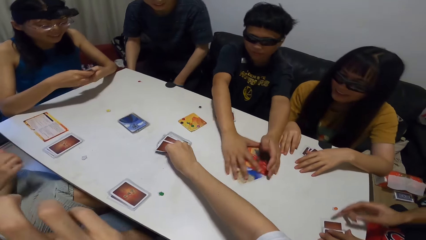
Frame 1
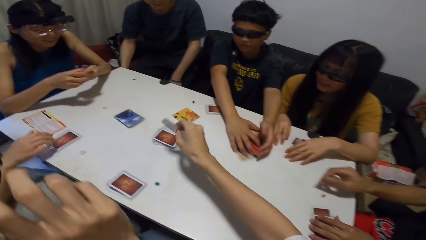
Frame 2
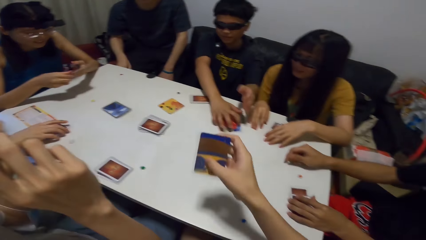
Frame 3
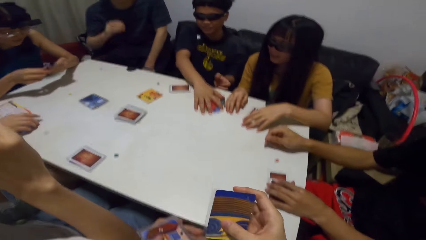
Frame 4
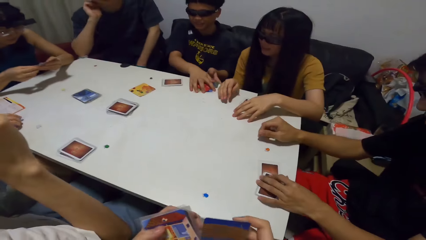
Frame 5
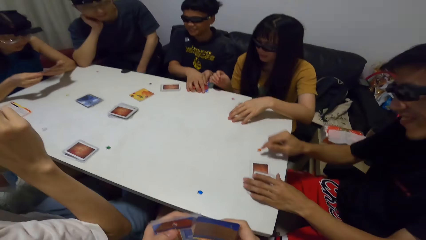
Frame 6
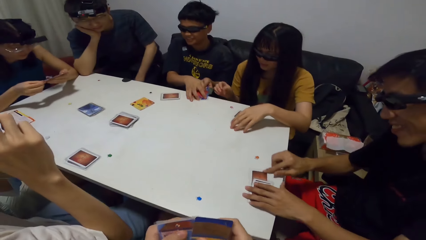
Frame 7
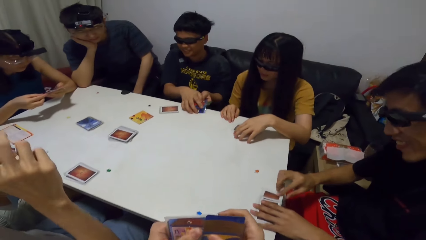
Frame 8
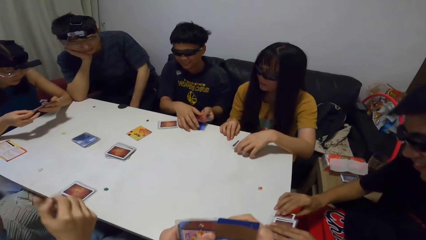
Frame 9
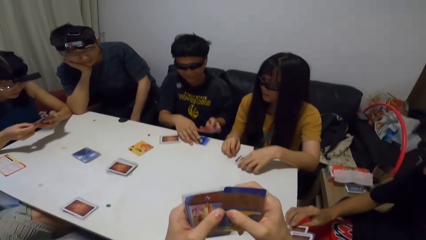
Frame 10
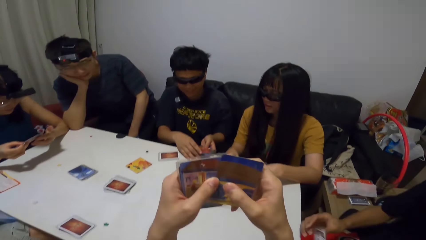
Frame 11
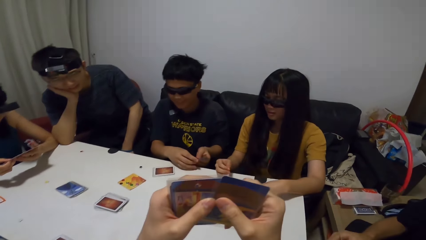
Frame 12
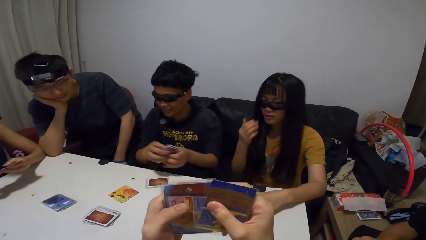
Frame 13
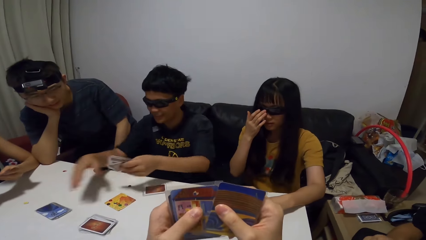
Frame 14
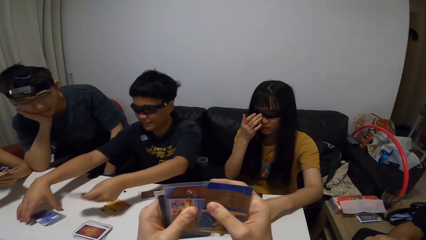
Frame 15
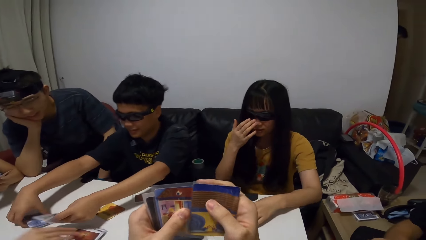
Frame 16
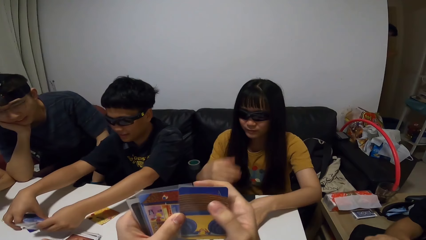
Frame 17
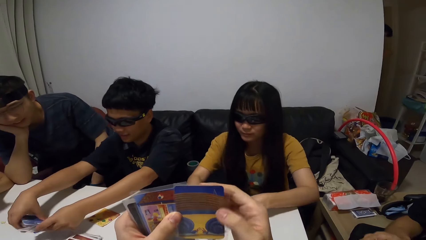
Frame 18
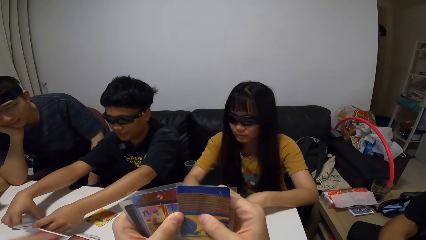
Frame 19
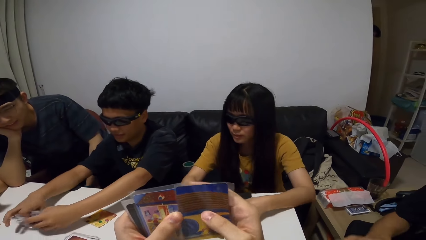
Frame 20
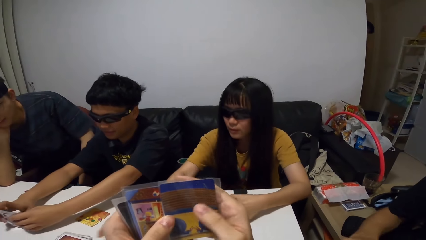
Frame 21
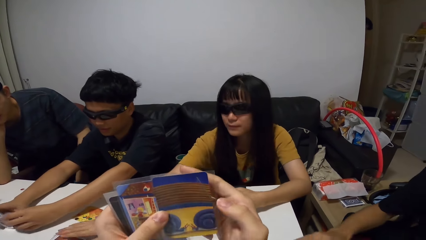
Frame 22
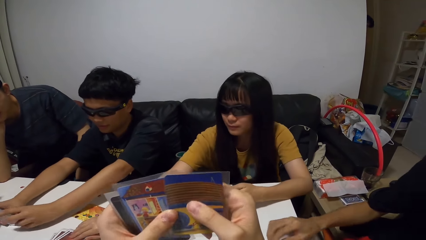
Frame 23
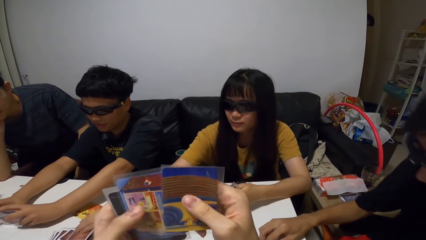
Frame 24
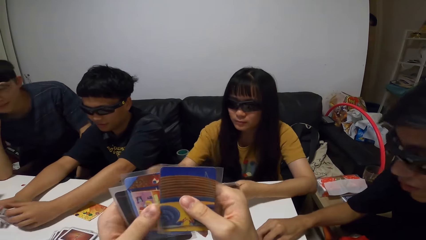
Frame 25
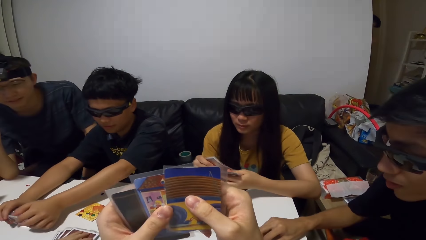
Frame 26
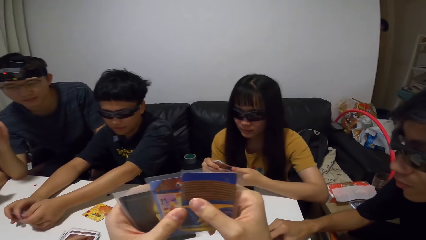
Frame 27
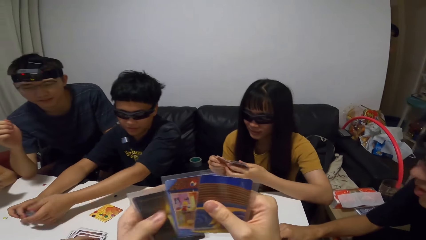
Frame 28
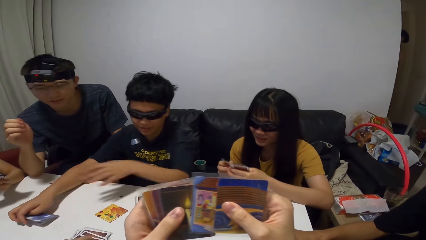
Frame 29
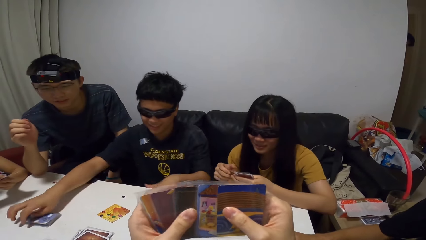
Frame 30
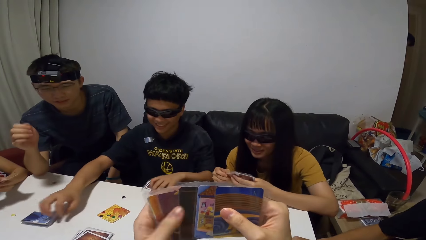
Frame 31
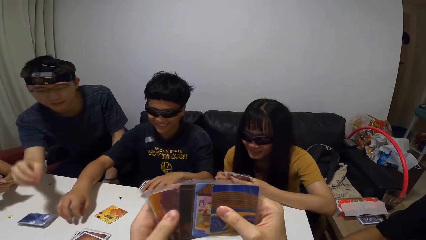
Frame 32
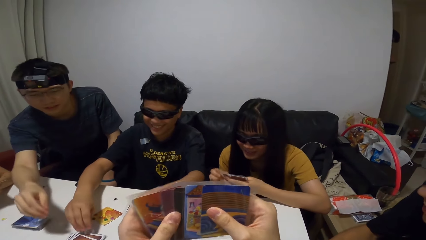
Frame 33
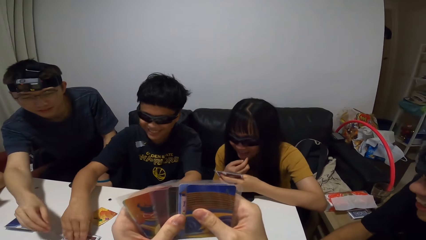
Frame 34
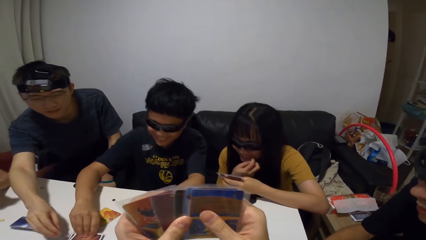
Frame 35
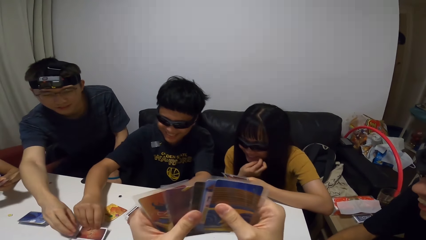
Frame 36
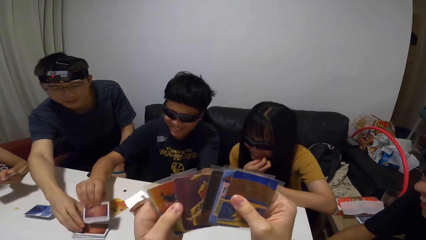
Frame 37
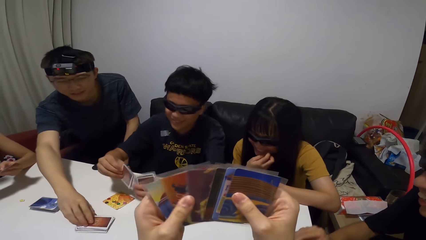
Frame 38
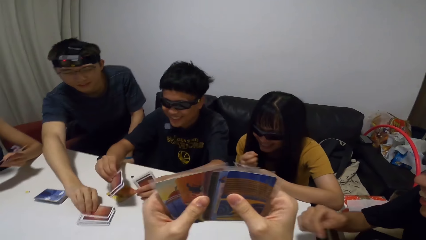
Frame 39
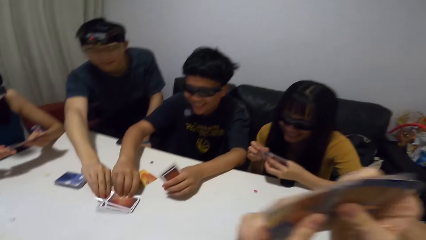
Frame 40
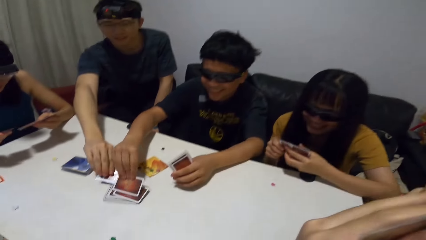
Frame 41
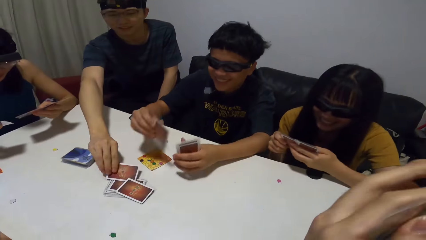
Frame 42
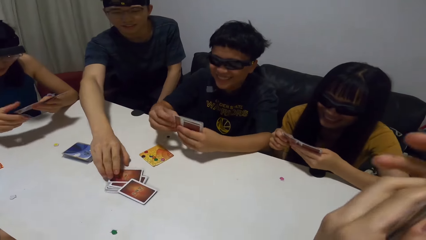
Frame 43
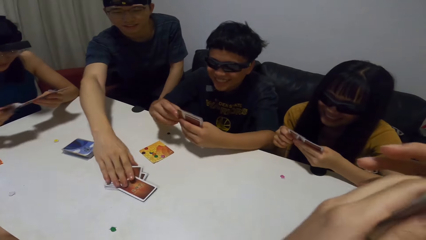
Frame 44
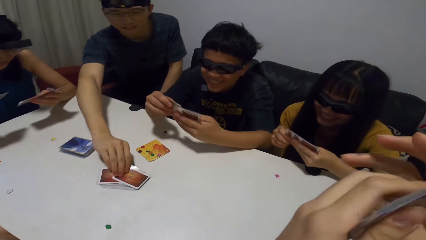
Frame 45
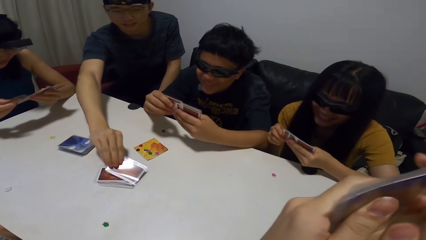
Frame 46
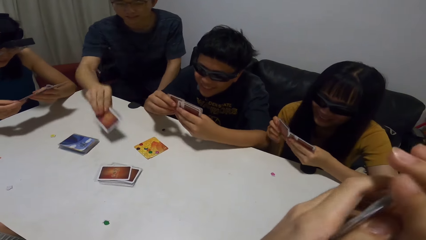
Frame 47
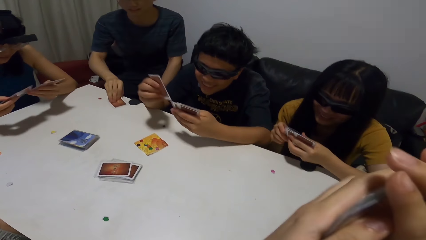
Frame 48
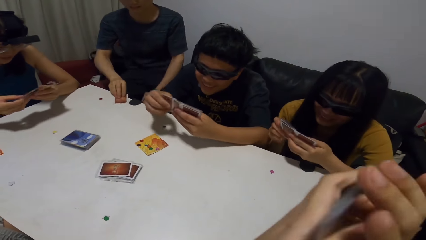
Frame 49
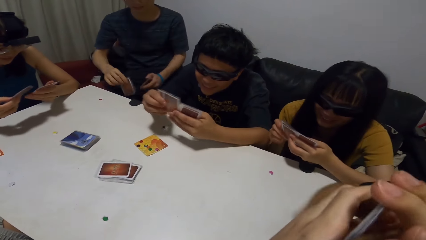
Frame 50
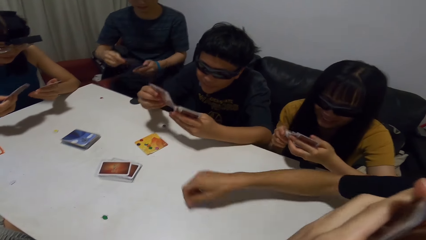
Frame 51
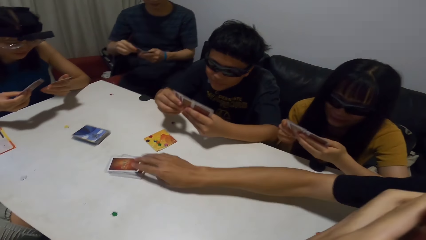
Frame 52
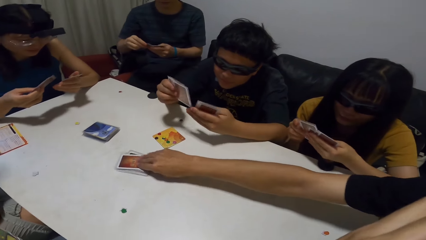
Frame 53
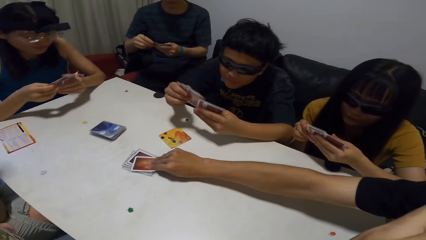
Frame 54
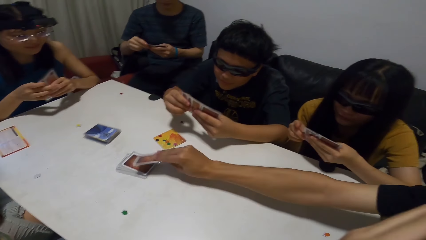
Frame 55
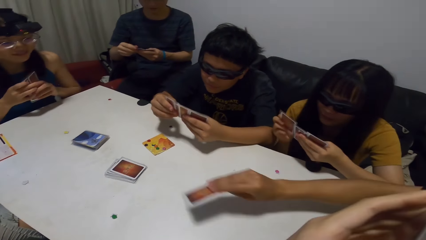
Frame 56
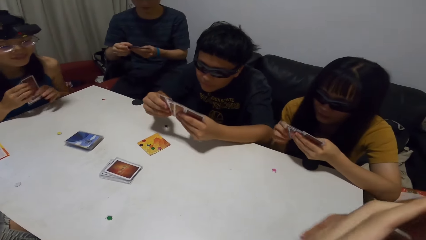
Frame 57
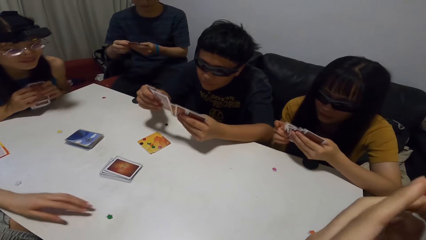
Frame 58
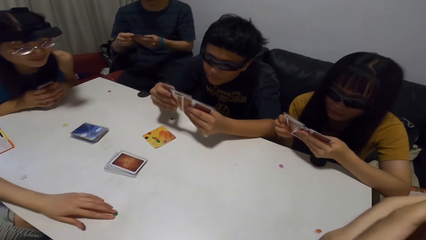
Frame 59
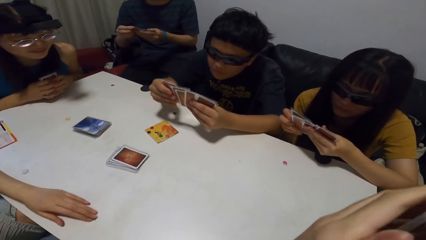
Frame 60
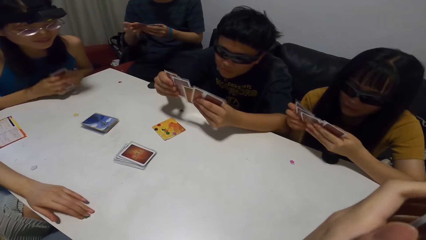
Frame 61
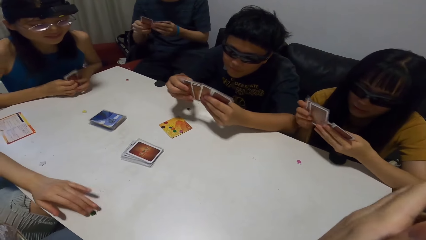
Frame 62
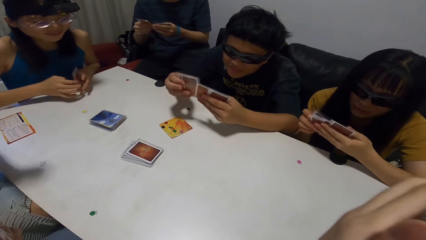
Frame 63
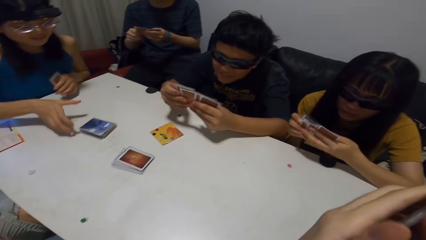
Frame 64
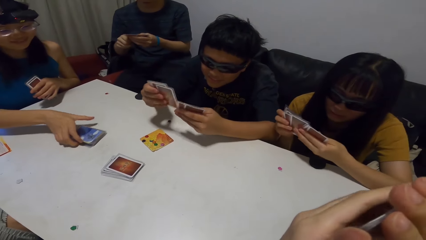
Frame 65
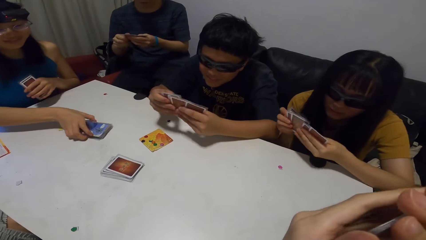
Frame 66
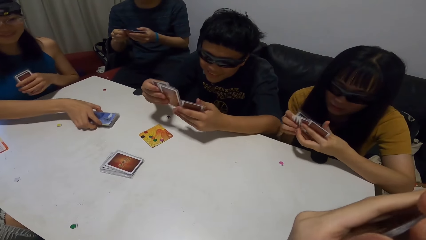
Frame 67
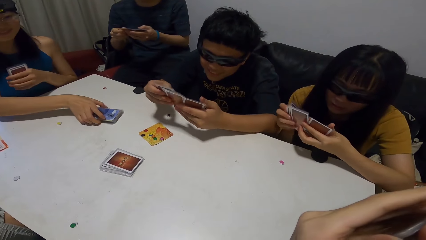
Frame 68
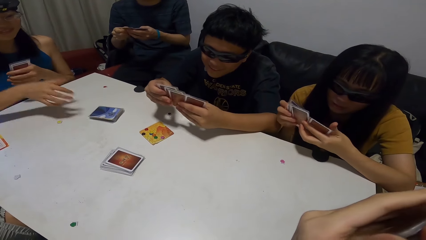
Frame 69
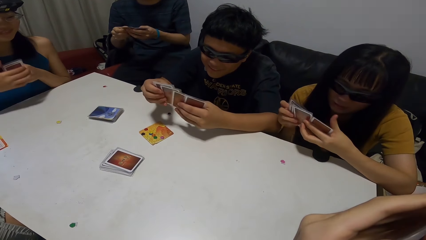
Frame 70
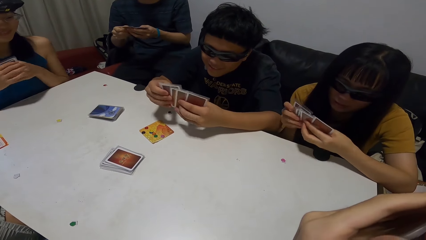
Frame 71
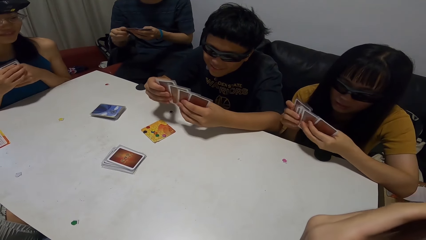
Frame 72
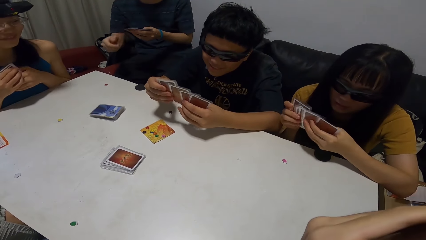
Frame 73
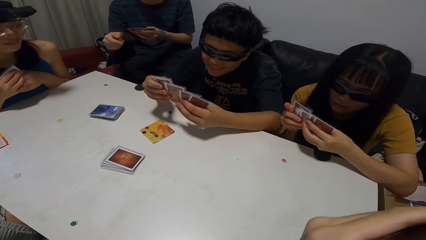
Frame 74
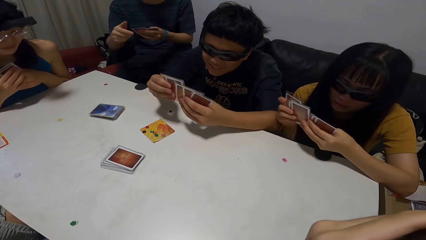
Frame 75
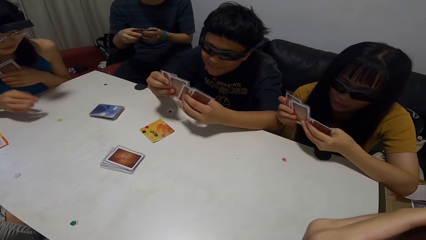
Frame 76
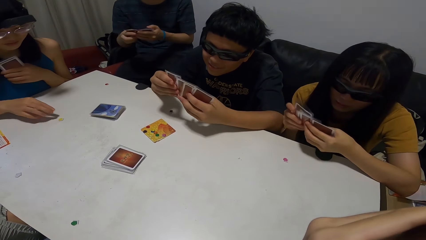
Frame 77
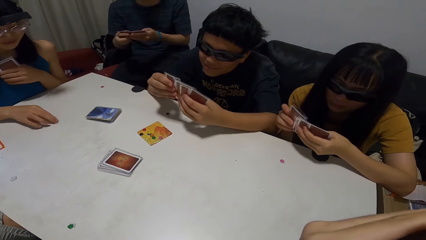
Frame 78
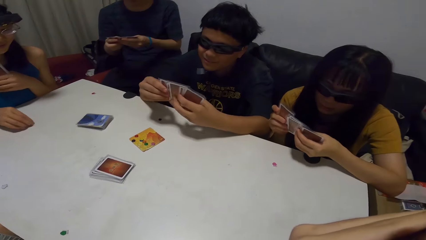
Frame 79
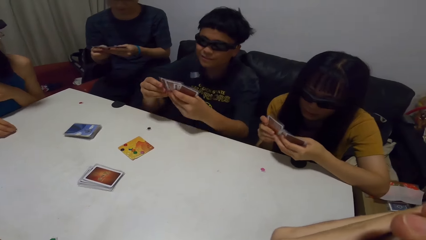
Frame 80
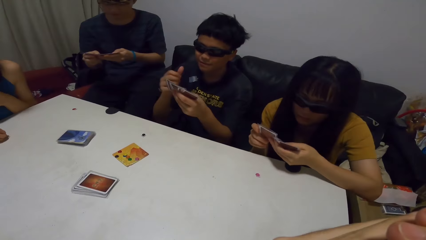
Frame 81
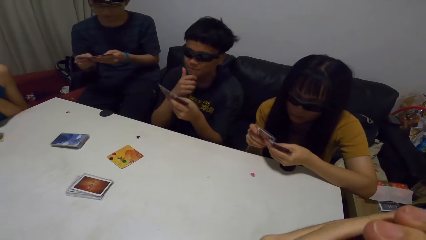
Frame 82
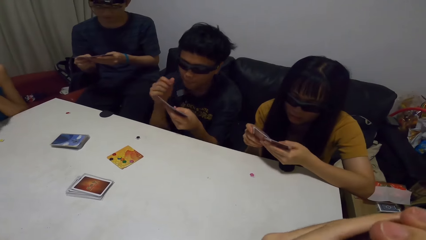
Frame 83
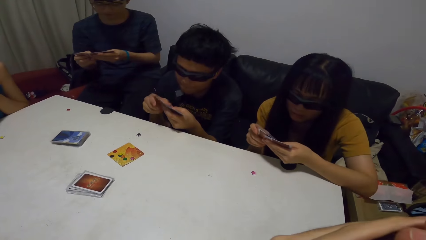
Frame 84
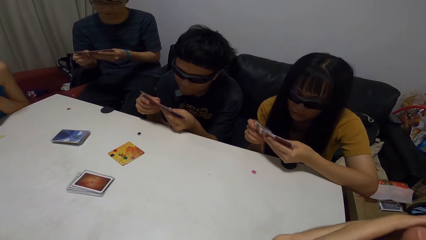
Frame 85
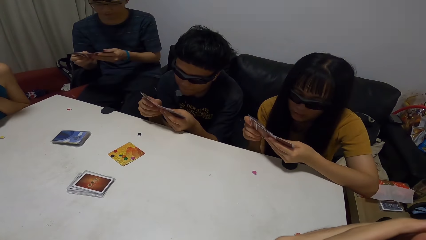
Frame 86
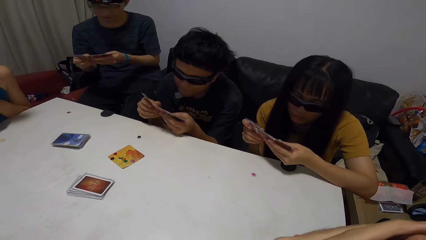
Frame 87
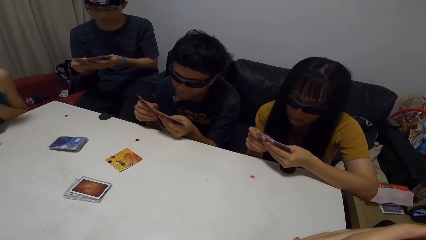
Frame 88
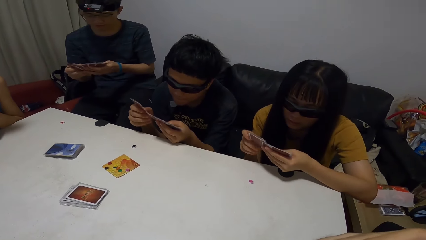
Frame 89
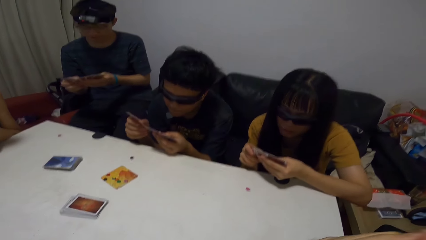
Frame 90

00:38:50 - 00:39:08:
A man shuffles the cards. Another man adjusts his glasses. The camera wearer picks a card from the pile of cards on the table. A lady checks through her cards. A third man places his right hand on his chin. Another lady packs her cards from the table. The camera wearer checks through their cards. A fourth man packs his cards from the table. The first man packs the cards from the table. A third lady adjusts her glasses. The first man places the card on the pile of cards on the table. The camera wearer shuffles cards. The third lady picks a card from the pile of cards on the table. The fourth man touches the orange paper on the table. The third lady checks through her cards. The first man packs his cards from the table and picks two cards from the pile of cards on the table. The third lady scratches her cheeks. The first man drops a card on the pile of cards on the table. The third man touches a card on the pile of cards on the table. The first man checks through his cards and picks up a card. The third man picks a card from the pile of cards on the table and checks through his cards. The fourth man picks a card from the pile of cards on the table. The second lady moves the green paper on the table. The first lady moves the pile of cards on the table and moves the yellow paper on the table.
